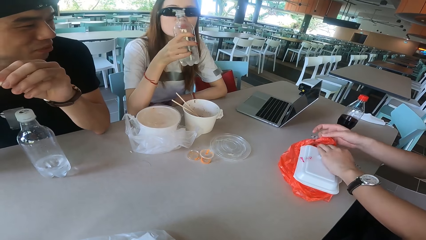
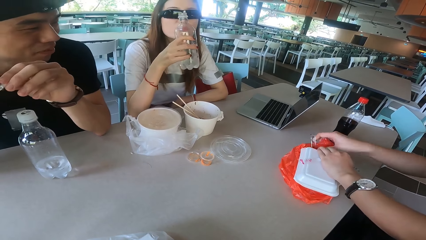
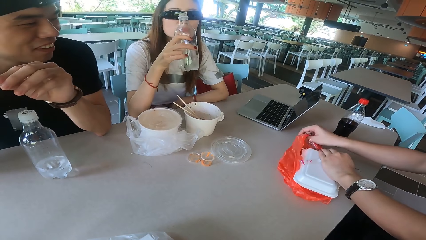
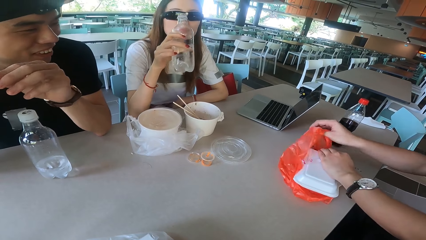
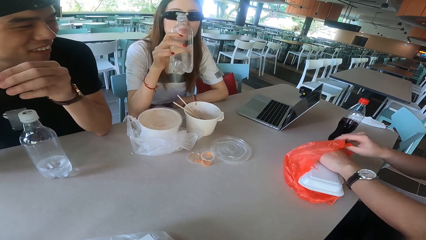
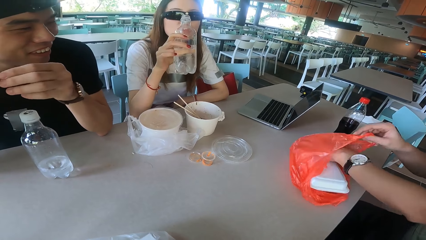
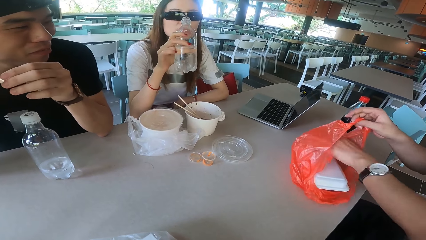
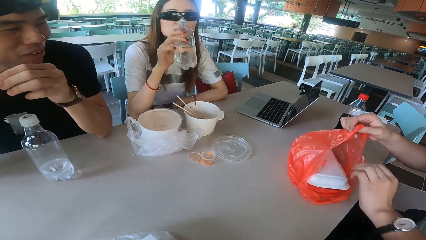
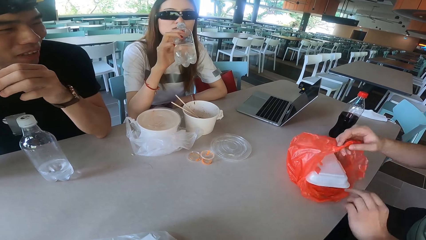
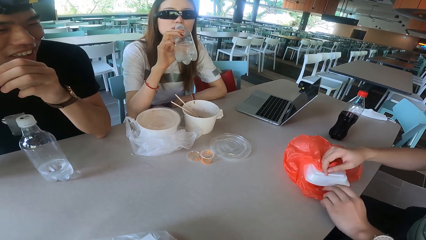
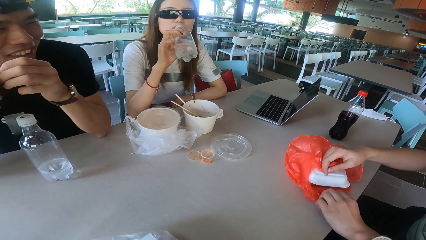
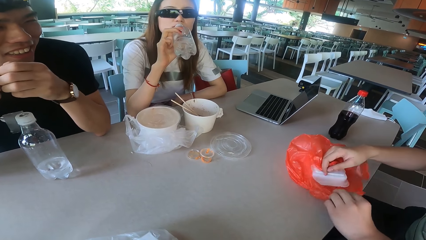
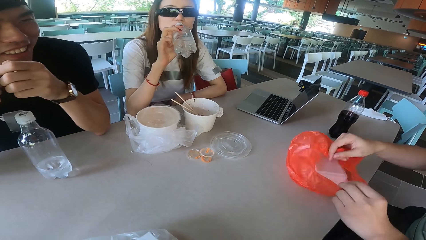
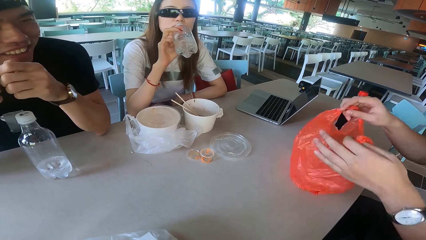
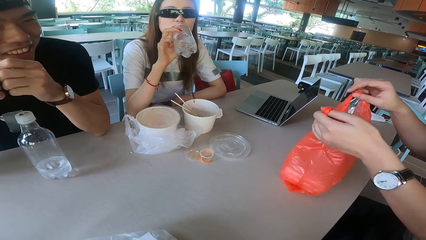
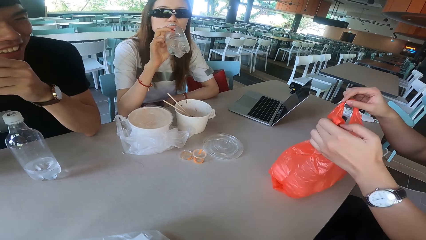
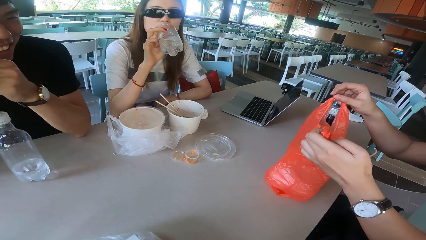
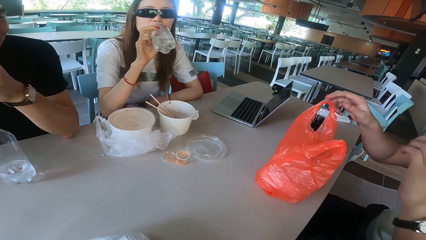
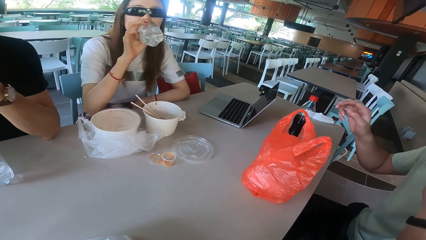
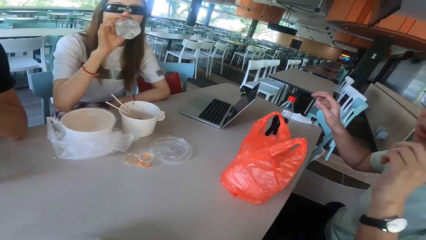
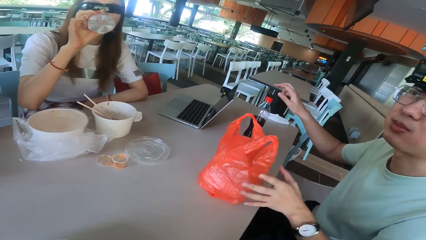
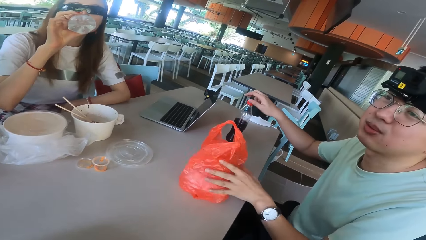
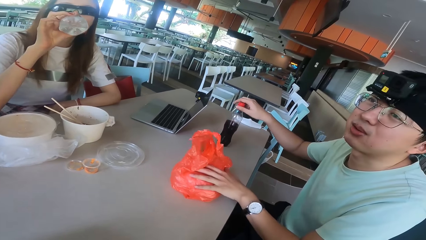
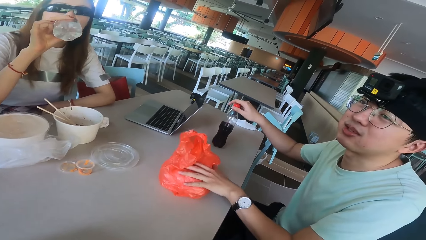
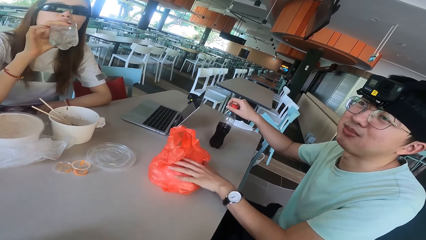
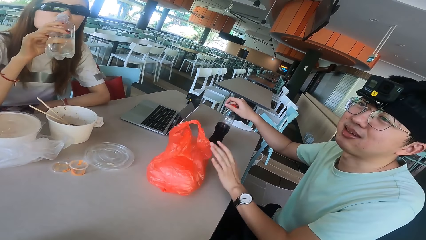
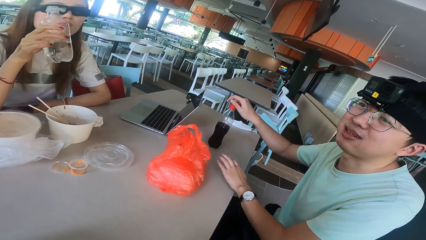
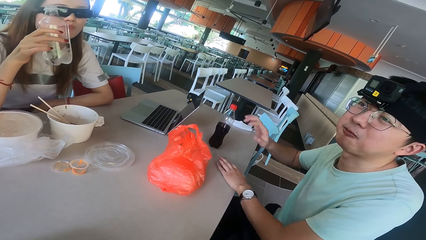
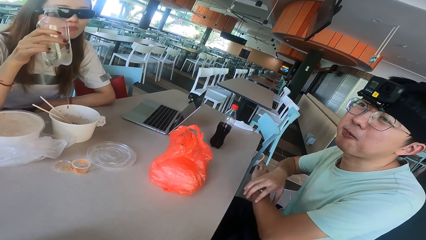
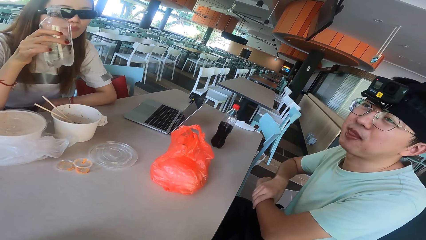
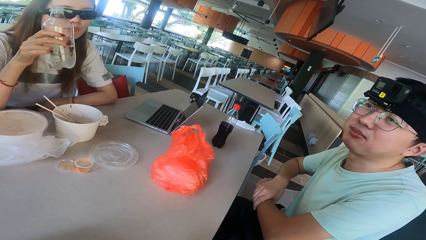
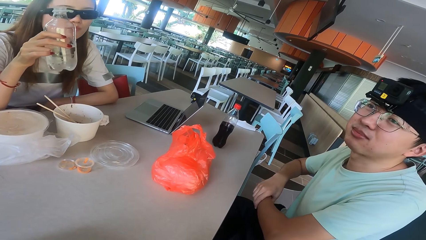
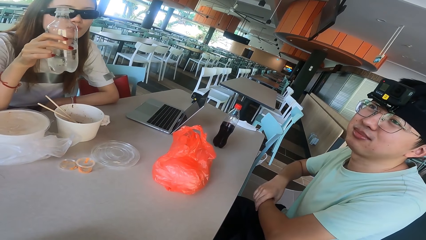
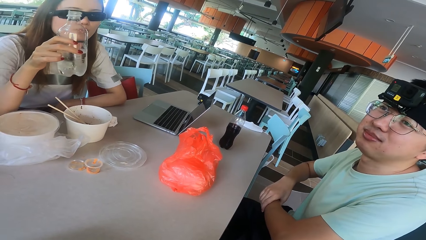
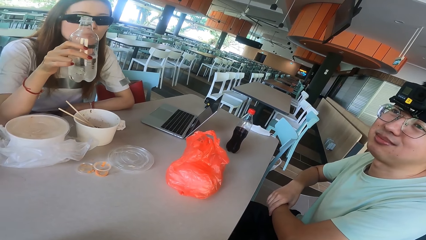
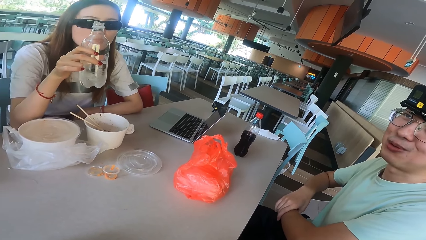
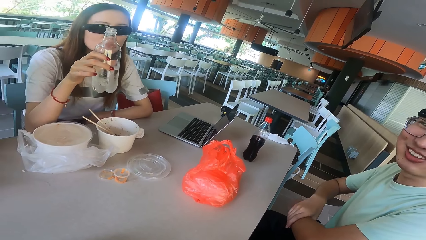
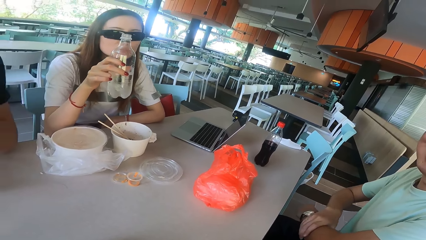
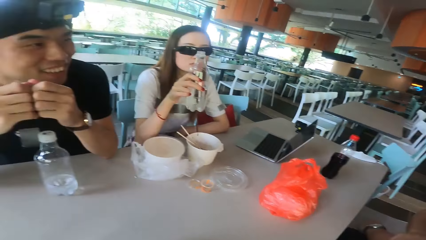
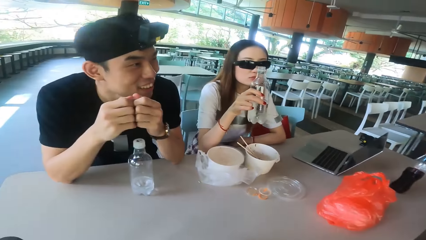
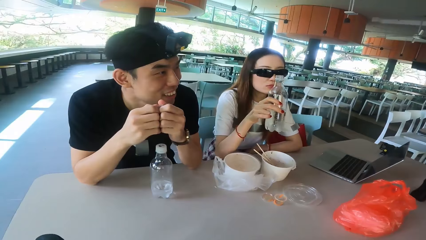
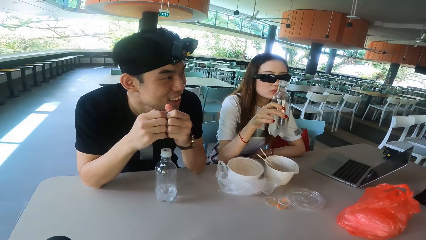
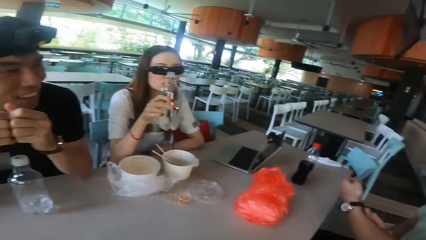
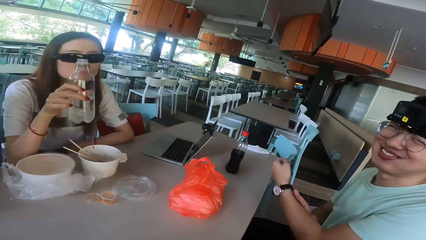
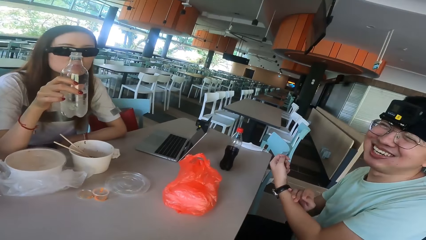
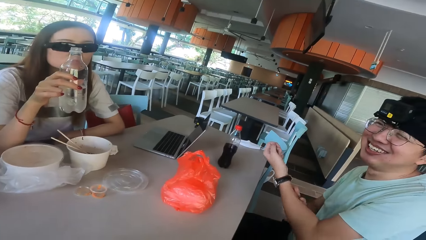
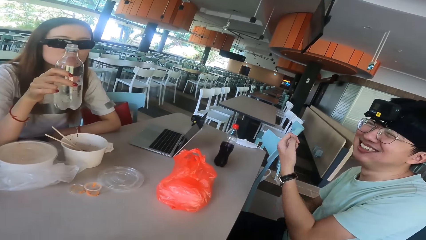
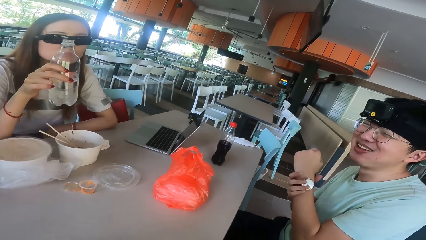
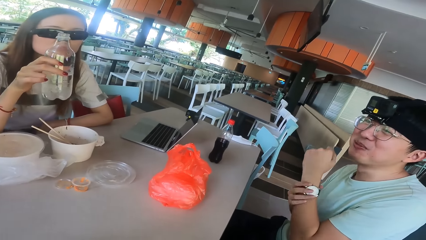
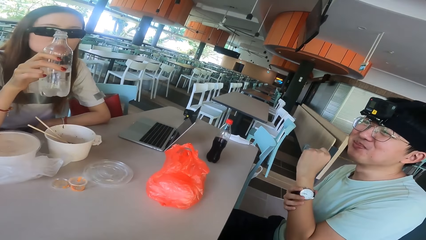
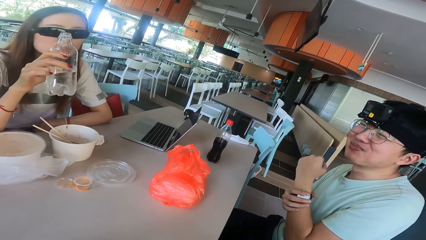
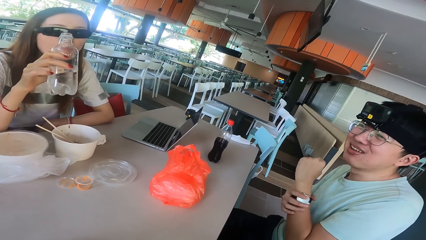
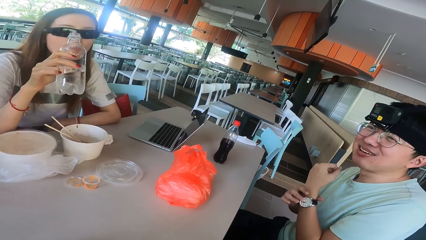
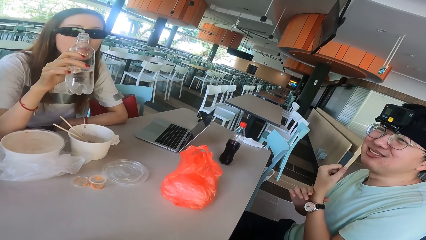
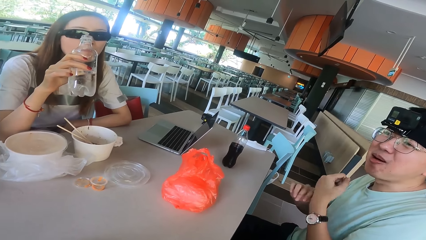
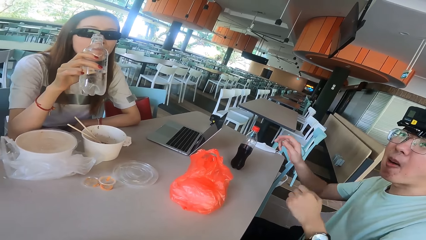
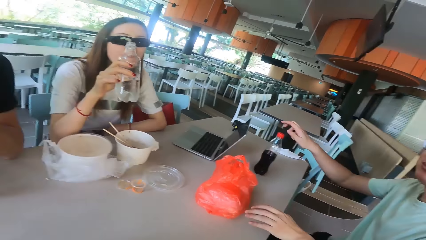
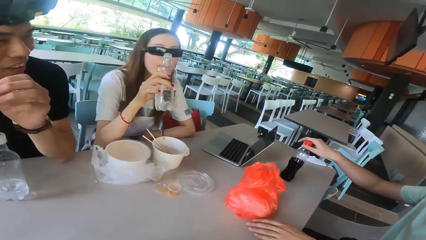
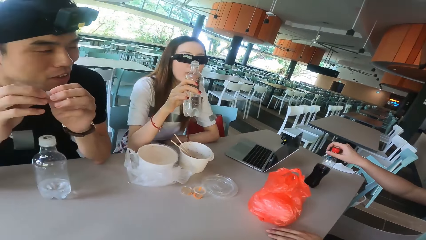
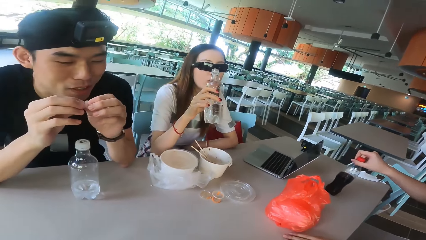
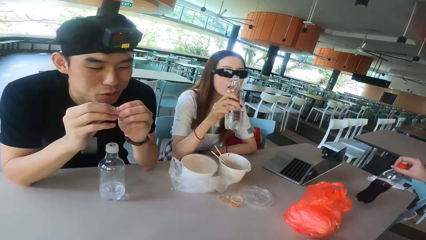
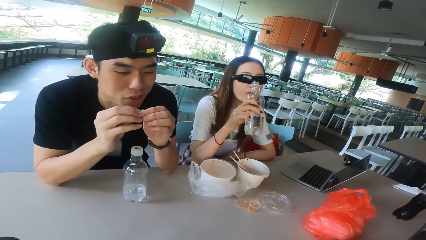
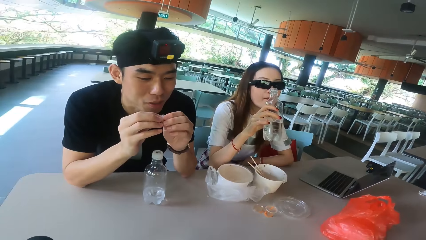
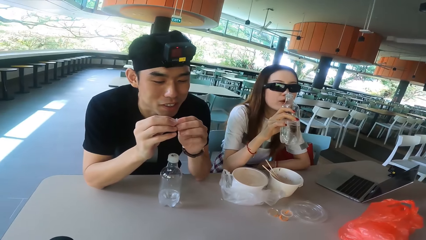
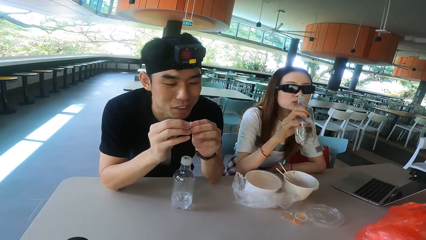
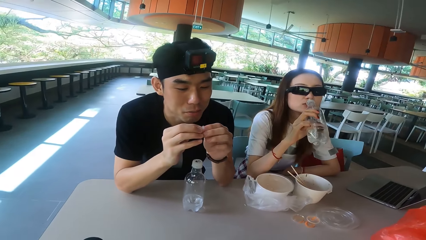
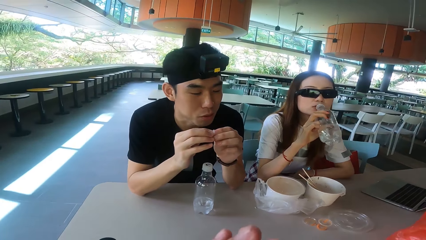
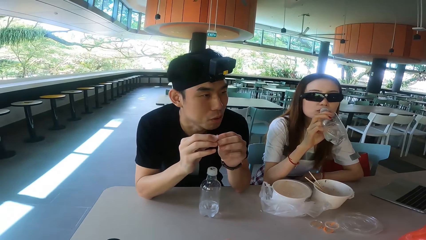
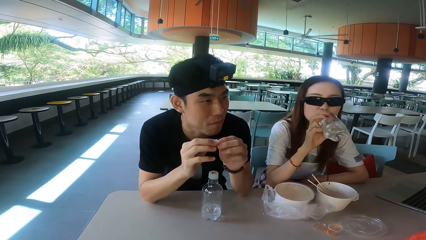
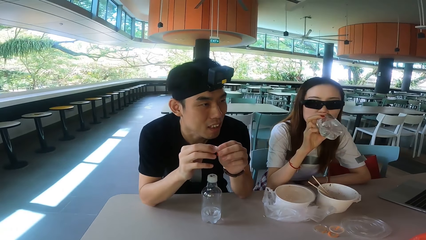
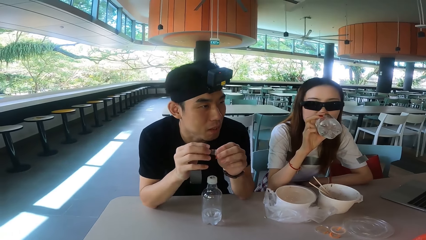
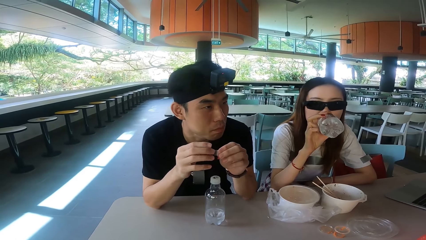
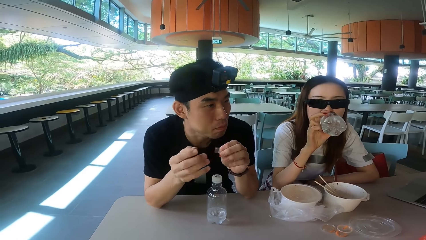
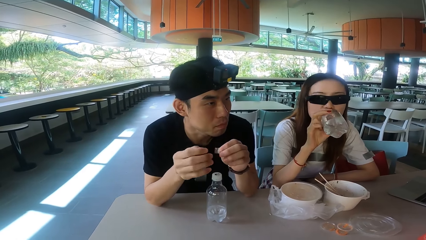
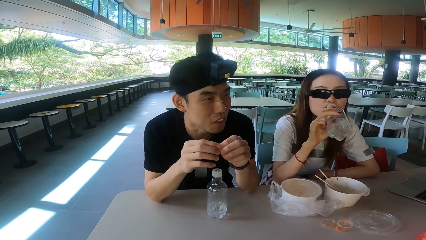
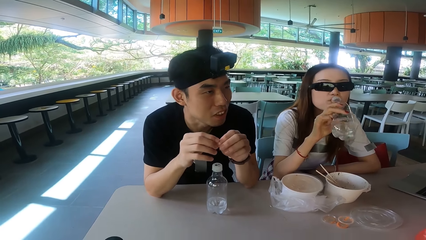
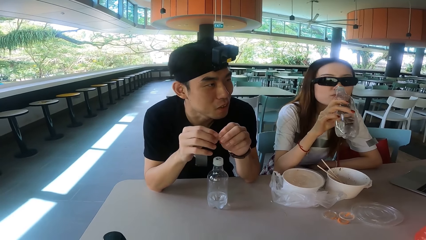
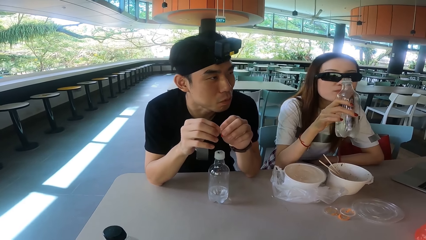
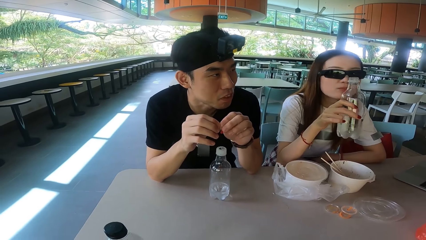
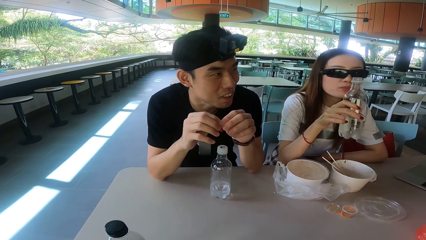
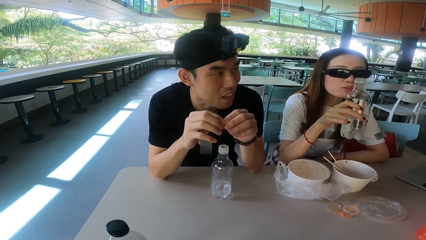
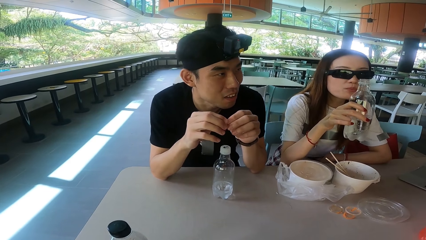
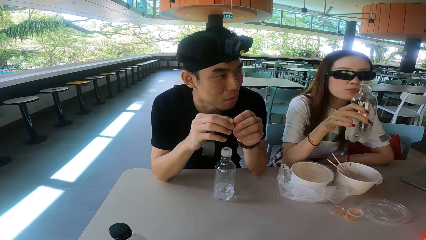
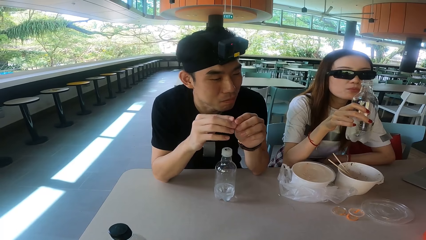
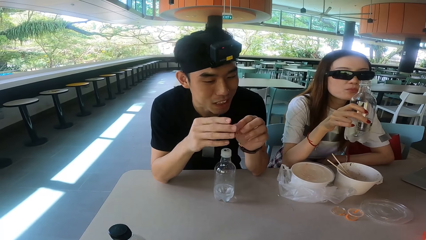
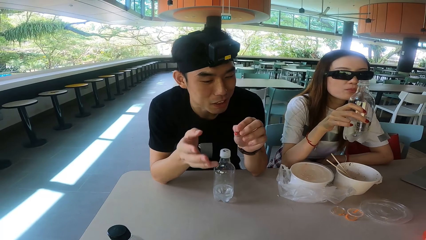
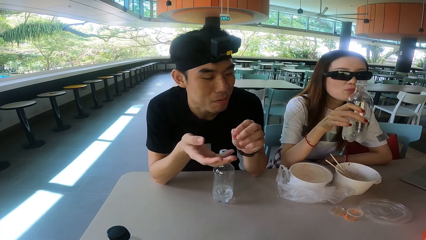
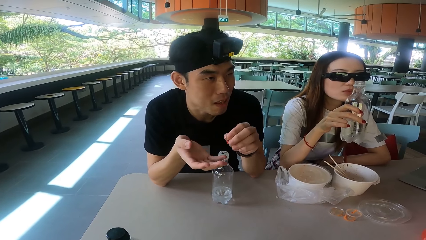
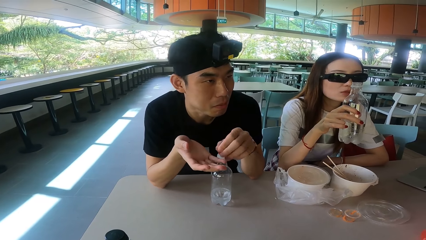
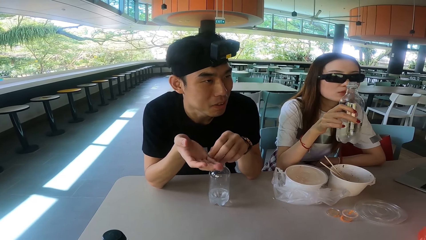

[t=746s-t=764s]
A man covers the box with a polythene bag. A woman drinks the water. The man picks up the bottle. Another man talks. The first man moves the watch and talks to the others on the table. The first man picks up the bottle. Another man talks to the others on the table. The woman drinks the water. The second man moves the hand.
